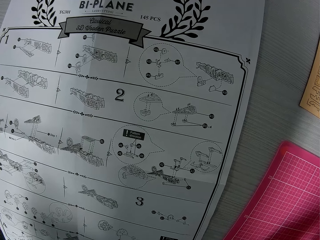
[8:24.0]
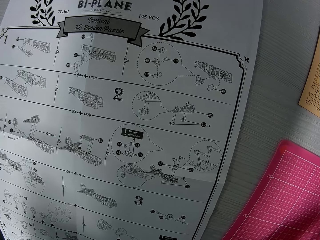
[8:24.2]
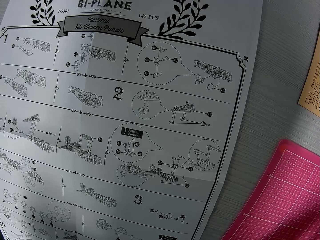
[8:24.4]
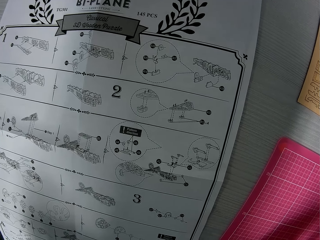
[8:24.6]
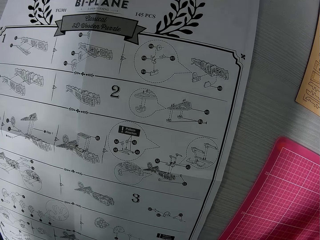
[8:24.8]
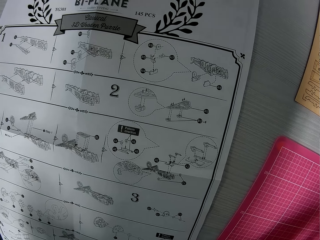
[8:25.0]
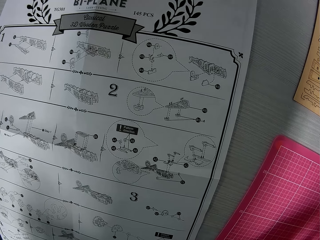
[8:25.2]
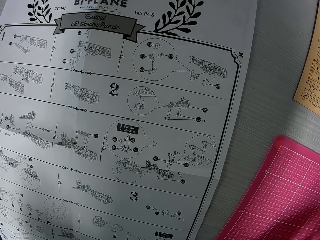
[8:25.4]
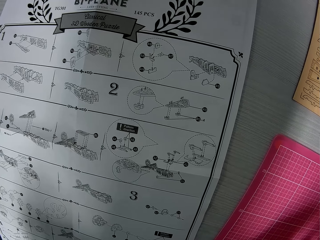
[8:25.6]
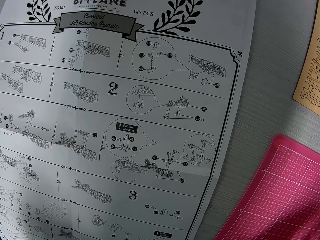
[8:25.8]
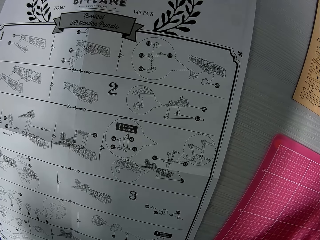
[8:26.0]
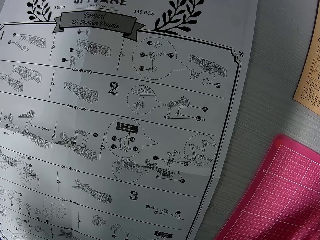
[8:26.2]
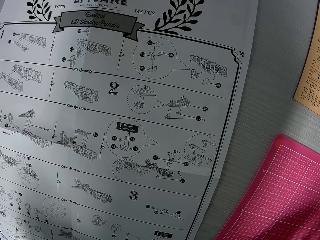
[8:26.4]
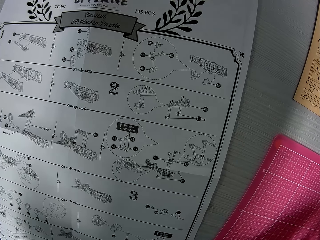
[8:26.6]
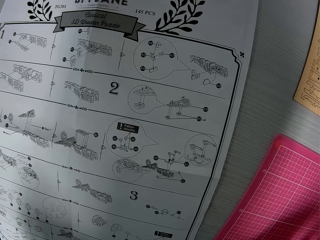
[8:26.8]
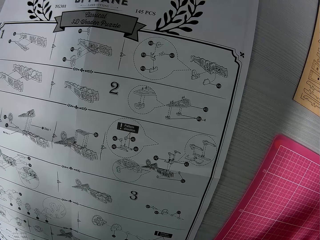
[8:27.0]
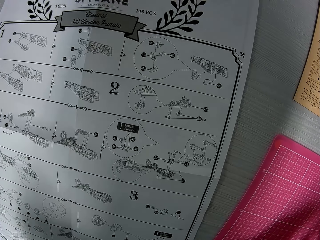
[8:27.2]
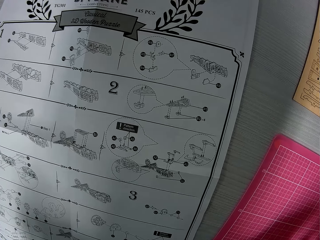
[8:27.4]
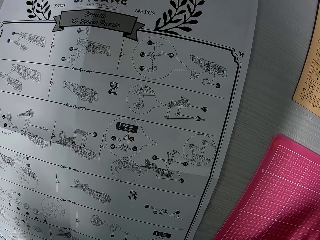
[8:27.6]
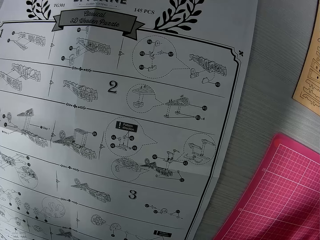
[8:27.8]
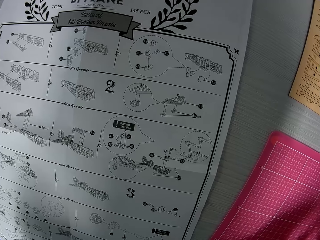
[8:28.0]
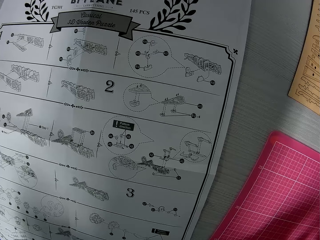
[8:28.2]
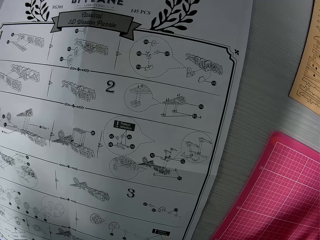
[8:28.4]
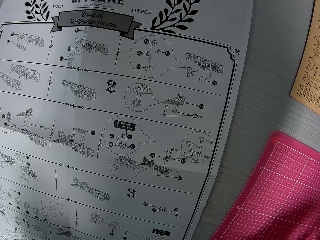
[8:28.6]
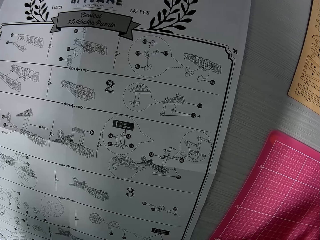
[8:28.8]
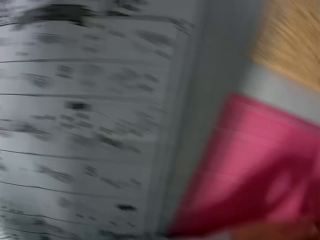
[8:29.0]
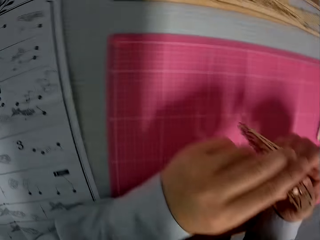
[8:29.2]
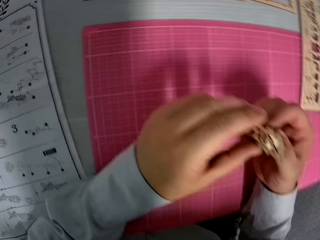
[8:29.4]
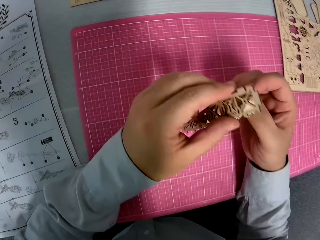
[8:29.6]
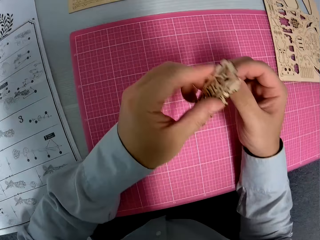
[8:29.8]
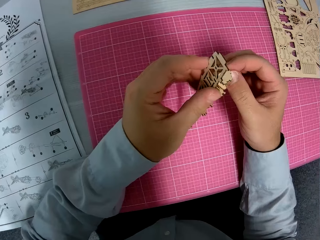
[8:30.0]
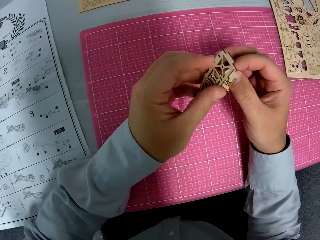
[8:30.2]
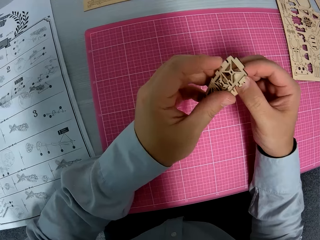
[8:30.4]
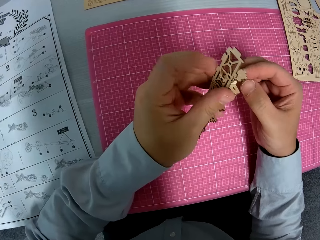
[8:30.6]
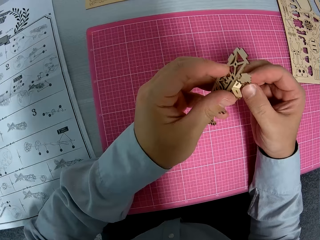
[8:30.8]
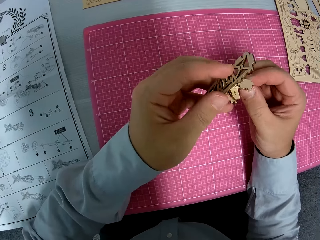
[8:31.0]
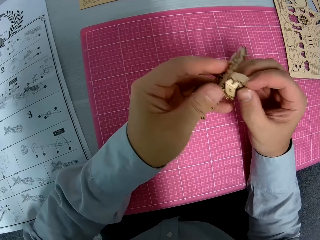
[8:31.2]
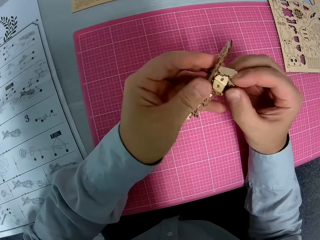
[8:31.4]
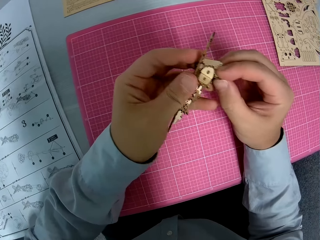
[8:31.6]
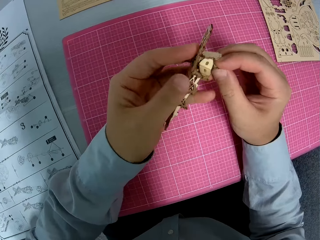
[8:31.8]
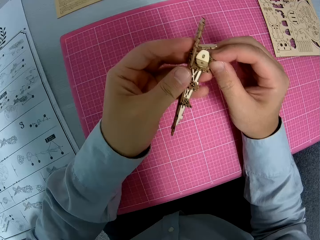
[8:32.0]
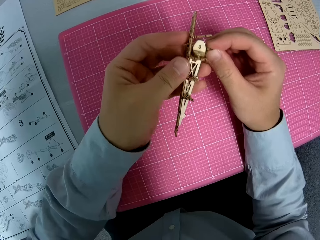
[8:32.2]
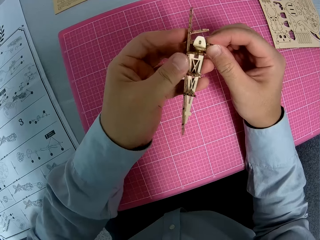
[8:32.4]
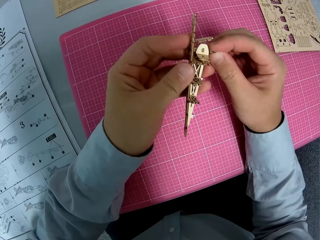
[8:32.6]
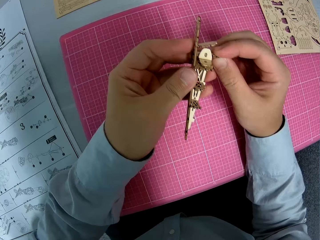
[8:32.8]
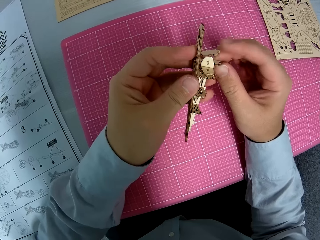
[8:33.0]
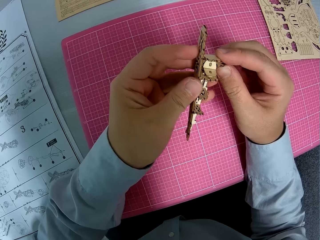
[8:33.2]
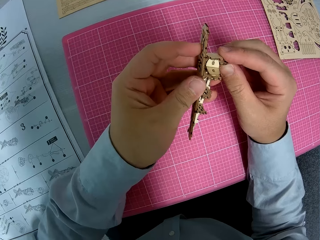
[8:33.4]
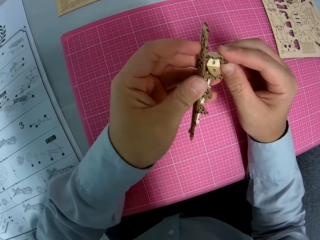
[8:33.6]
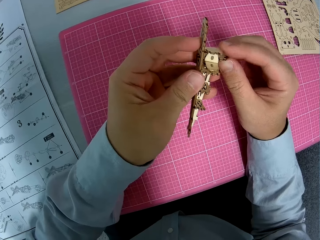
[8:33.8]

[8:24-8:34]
The camera wearer turns the craft. They touch the craft.

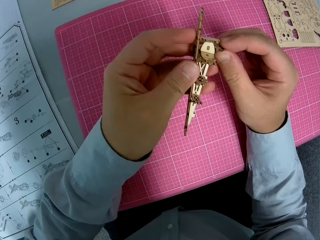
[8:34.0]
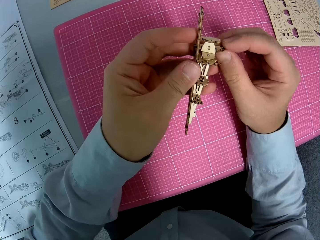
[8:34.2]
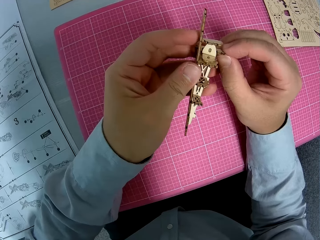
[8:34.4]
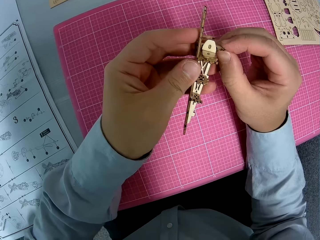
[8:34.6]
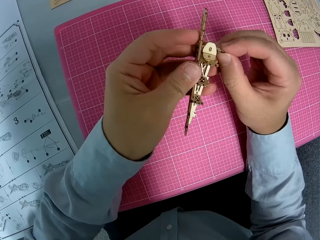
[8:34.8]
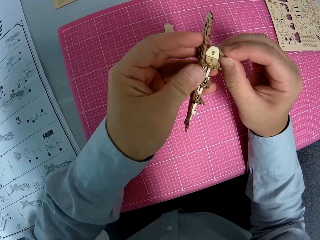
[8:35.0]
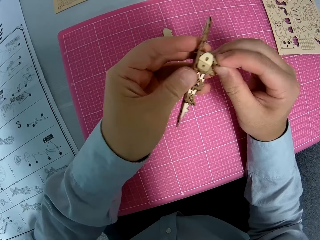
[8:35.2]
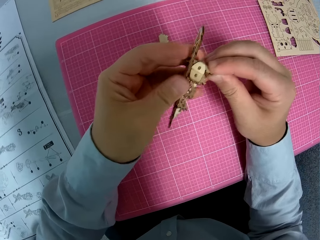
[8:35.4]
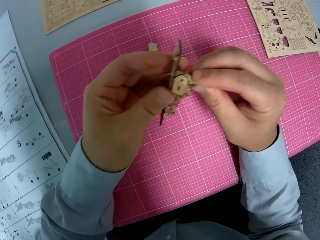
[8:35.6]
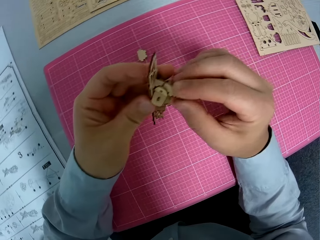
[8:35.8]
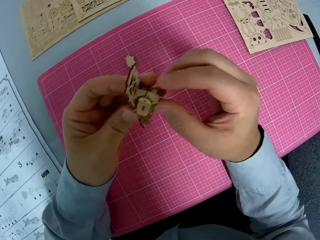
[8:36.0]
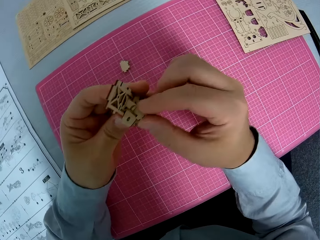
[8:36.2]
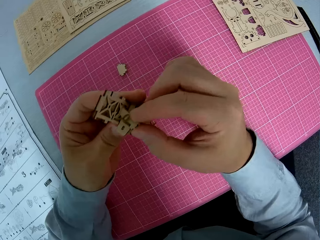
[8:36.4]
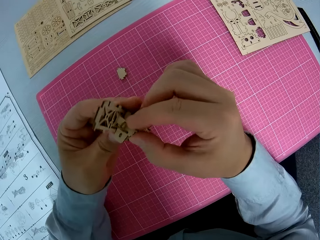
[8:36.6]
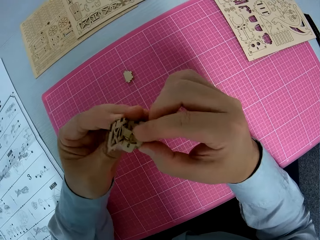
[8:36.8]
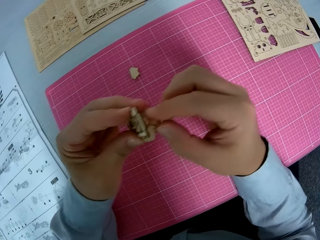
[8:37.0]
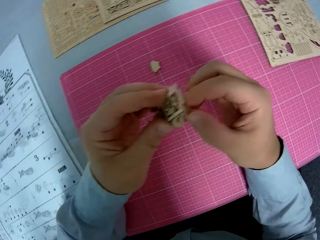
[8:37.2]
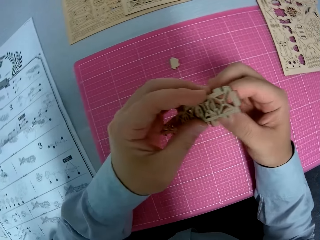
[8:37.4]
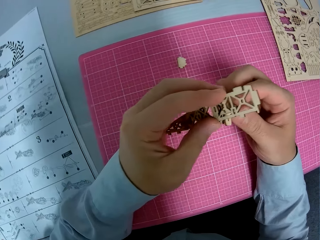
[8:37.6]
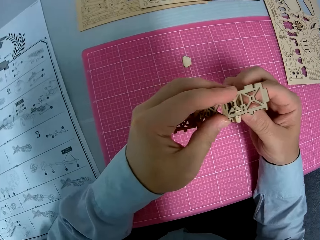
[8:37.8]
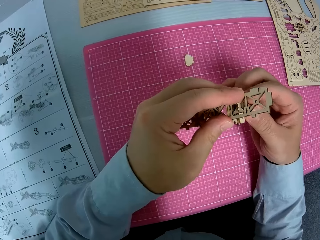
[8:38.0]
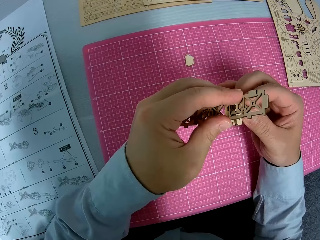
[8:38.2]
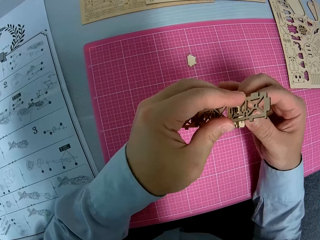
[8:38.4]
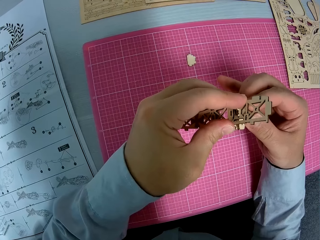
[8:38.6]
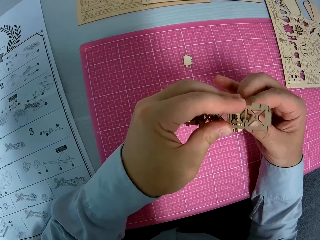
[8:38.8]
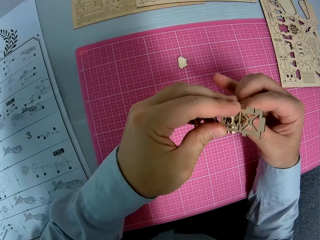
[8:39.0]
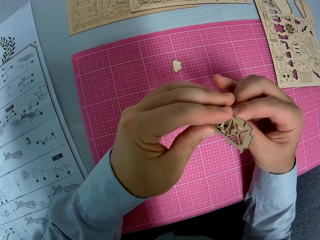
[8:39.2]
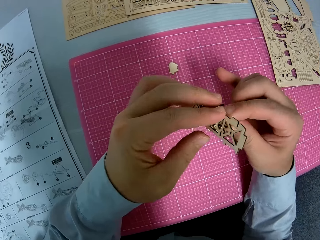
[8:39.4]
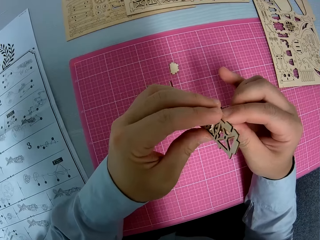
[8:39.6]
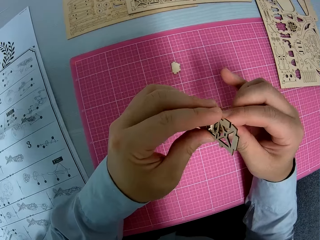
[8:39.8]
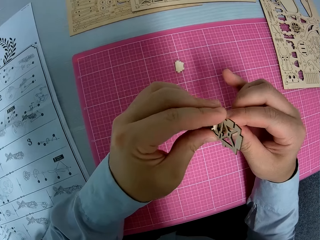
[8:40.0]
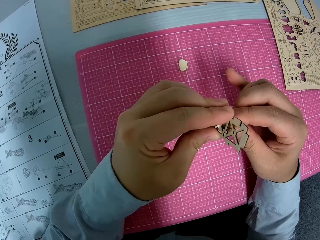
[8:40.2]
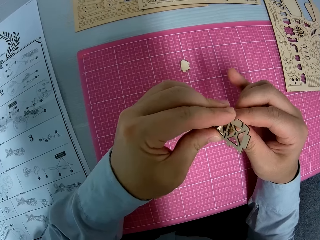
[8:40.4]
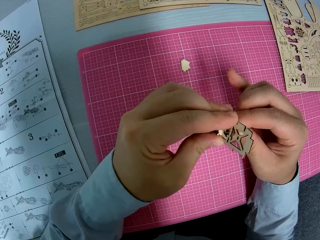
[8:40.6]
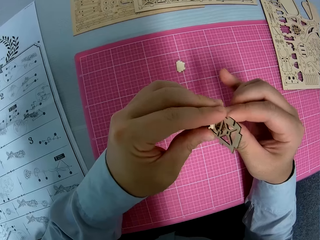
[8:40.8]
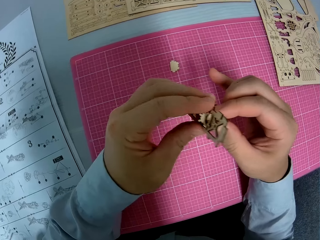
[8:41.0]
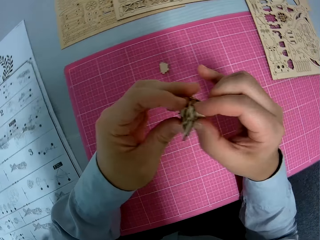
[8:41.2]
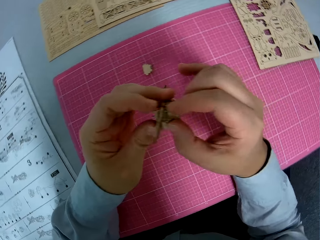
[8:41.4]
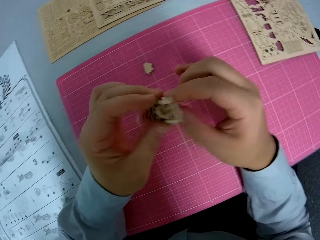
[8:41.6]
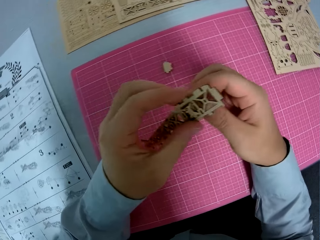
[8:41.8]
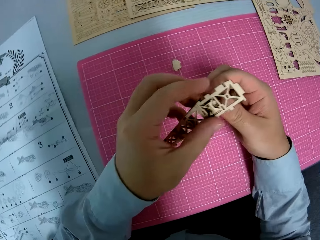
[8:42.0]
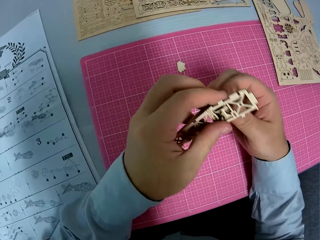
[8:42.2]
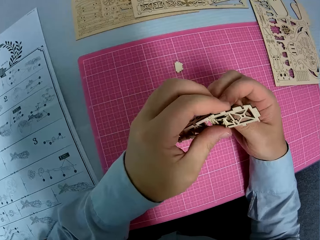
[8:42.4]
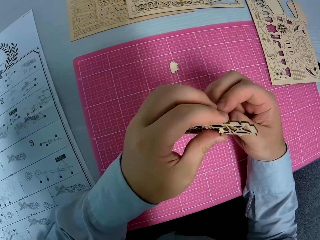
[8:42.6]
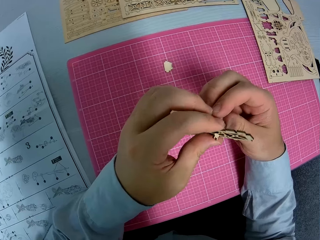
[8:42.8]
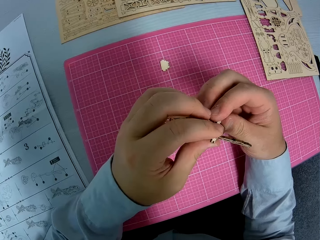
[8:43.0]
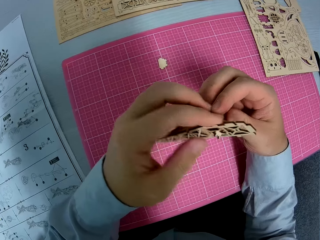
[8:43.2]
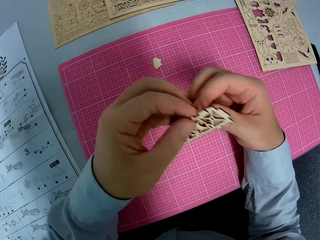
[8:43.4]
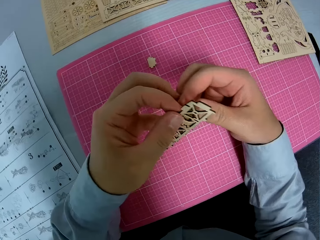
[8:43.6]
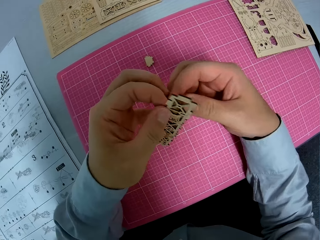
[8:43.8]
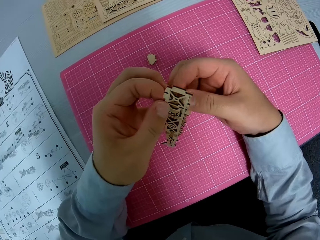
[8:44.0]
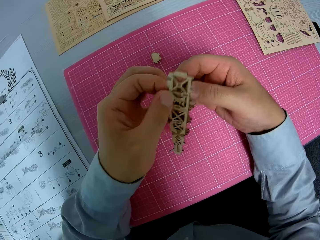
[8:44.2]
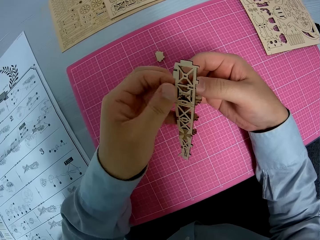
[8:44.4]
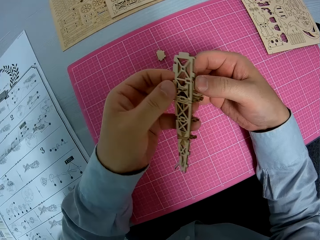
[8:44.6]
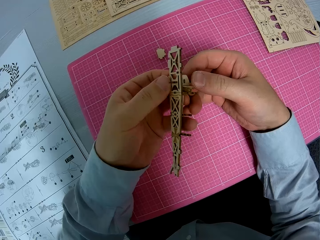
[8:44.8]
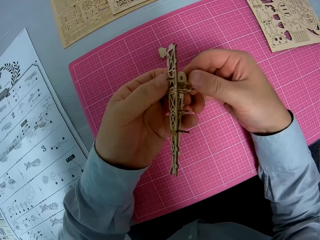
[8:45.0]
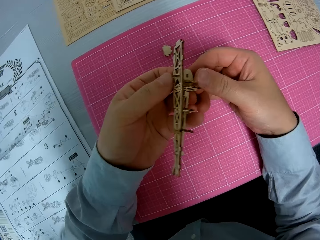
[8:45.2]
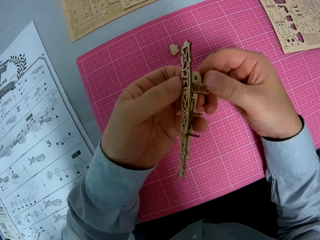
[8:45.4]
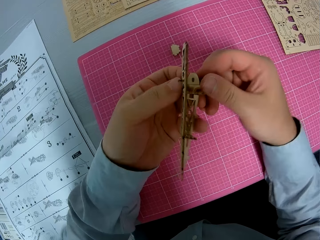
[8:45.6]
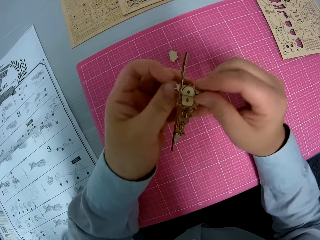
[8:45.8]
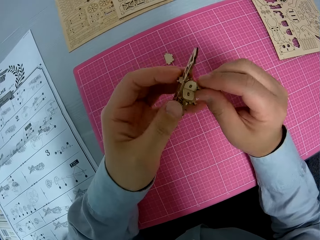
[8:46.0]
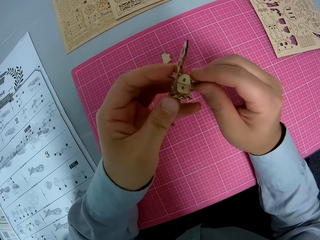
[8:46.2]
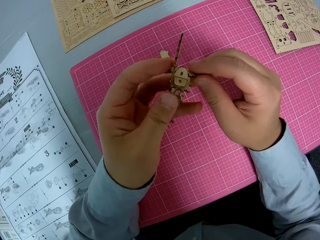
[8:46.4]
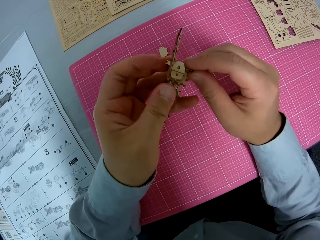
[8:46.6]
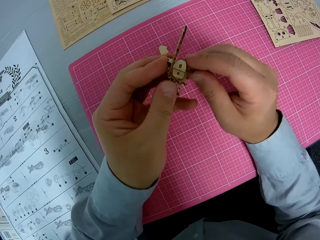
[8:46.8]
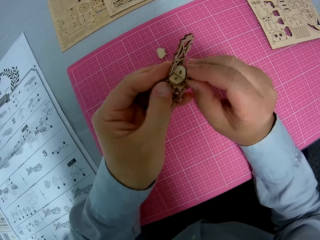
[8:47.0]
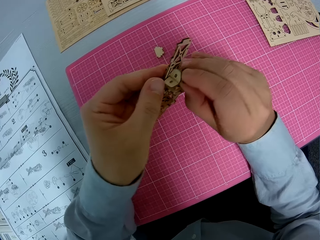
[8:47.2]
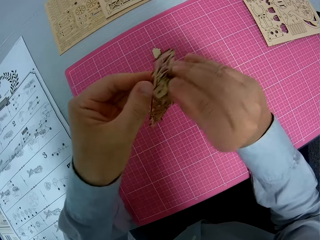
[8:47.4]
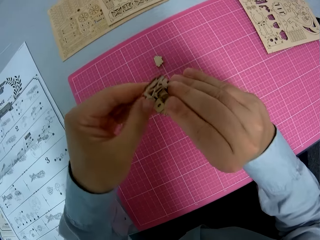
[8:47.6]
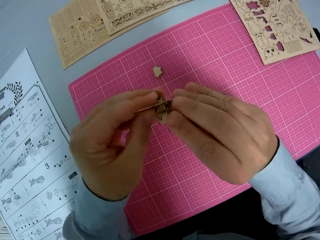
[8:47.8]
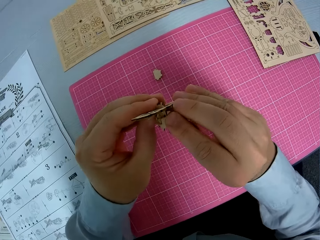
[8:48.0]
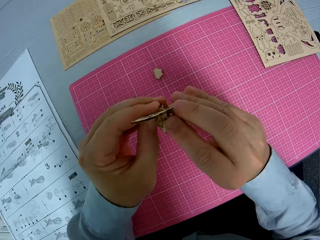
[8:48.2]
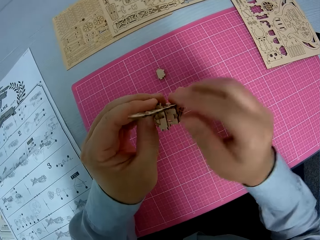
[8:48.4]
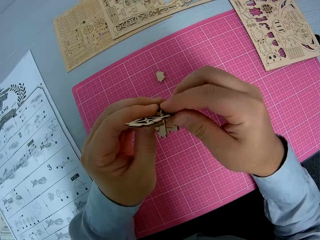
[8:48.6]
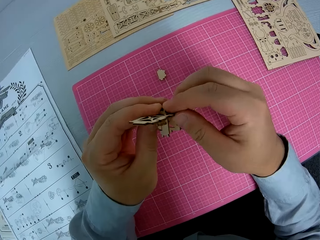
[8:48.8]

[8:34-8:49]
The camera wearer drops the craft. They turn the craft. They turn it again. They touch the craft. They turn the craft.
